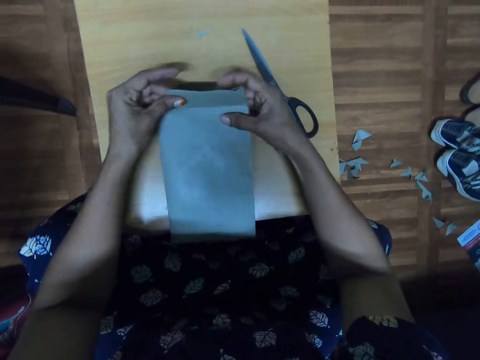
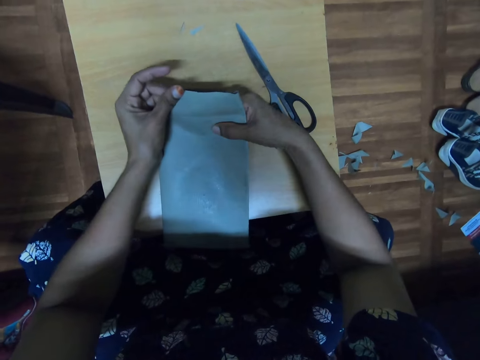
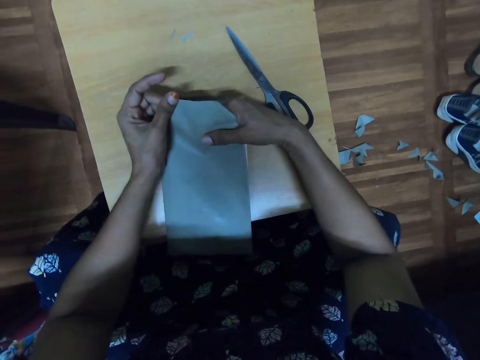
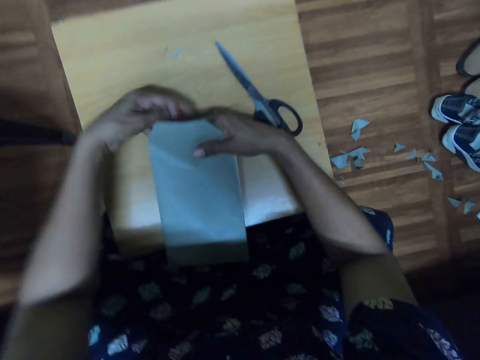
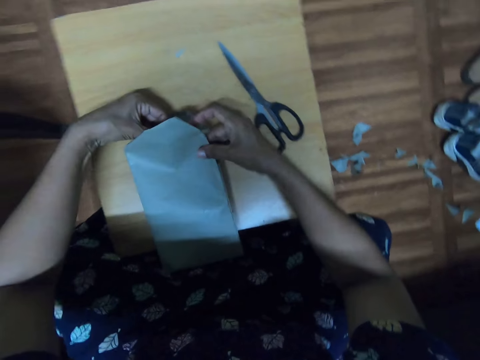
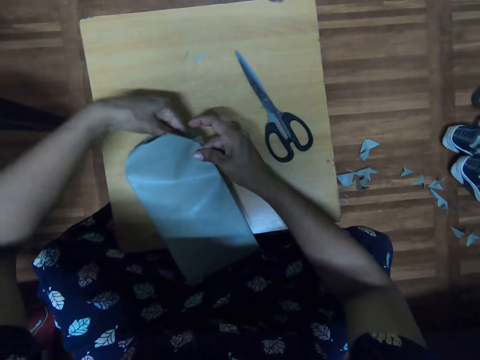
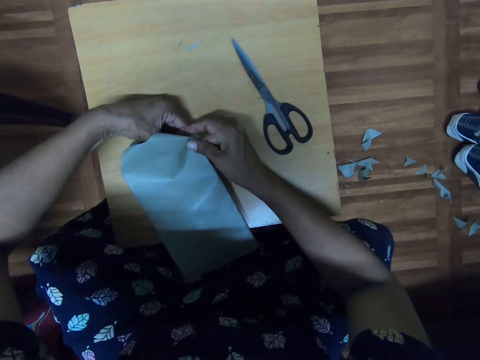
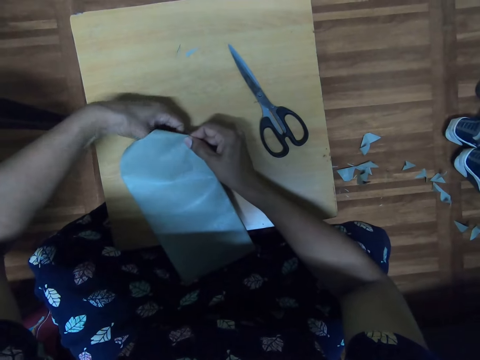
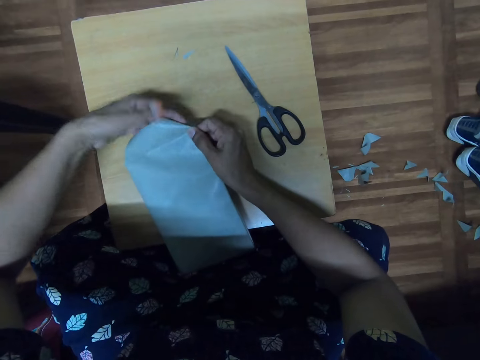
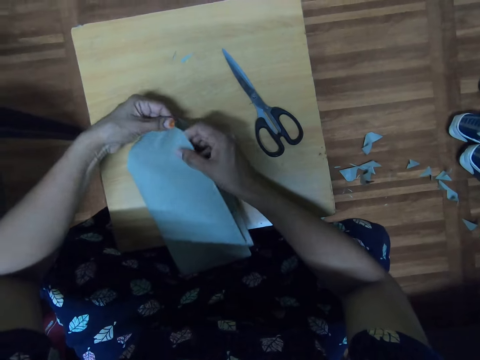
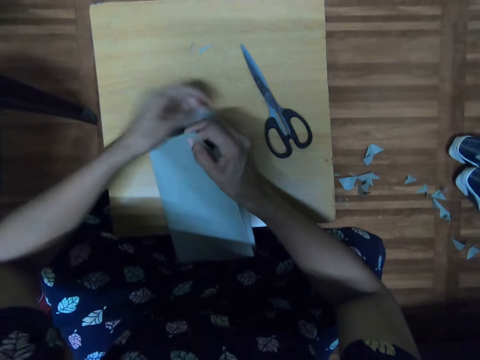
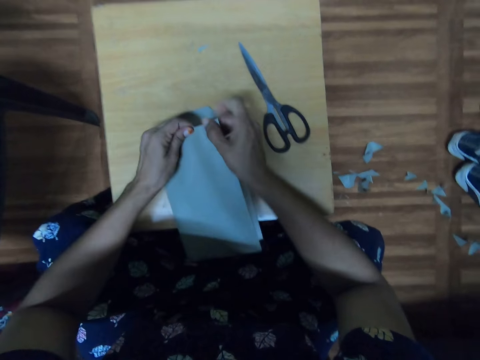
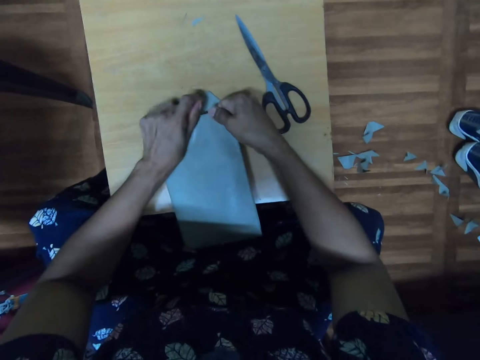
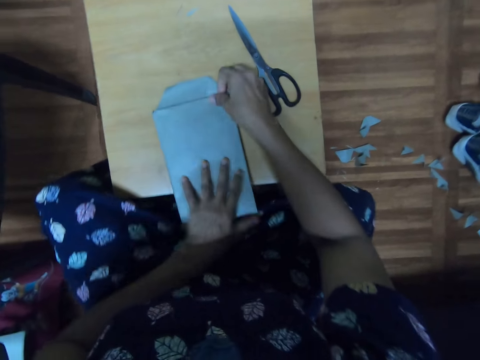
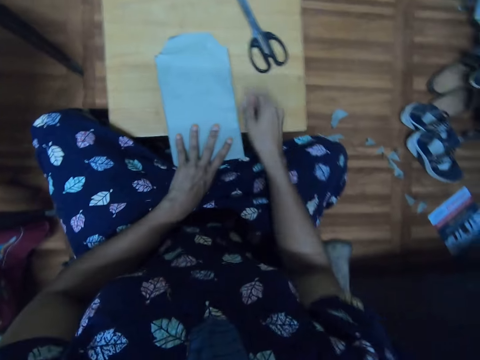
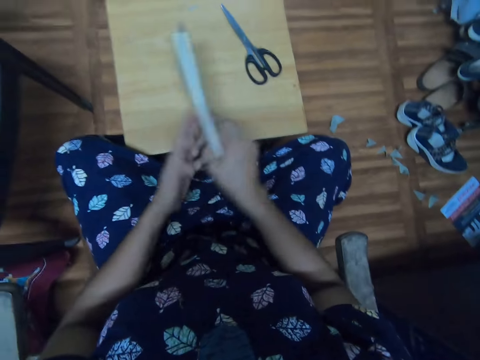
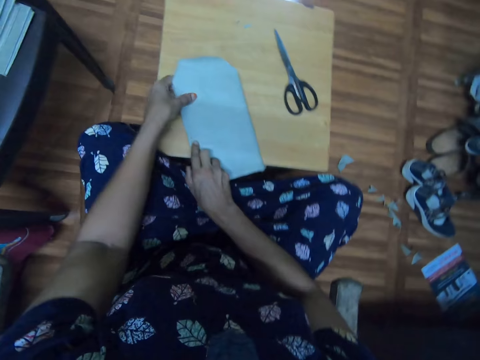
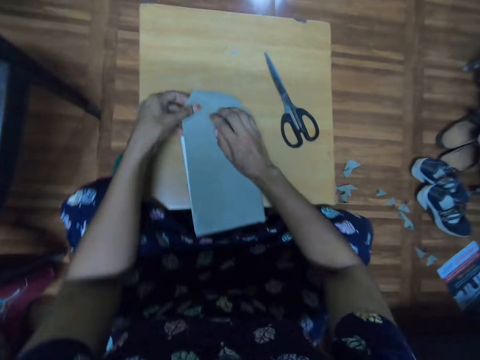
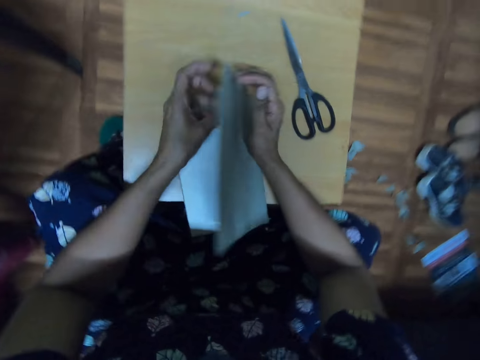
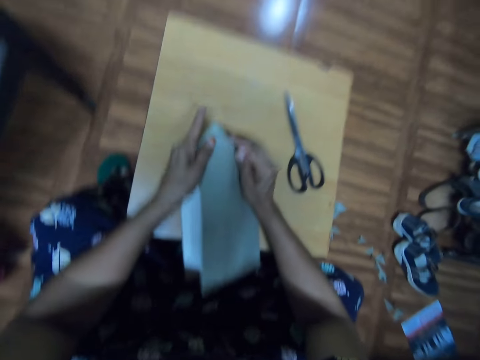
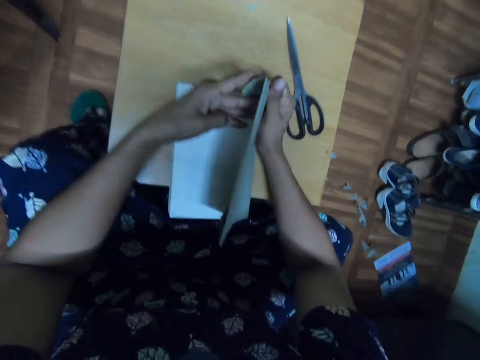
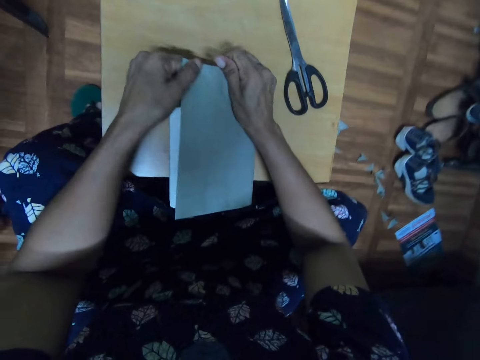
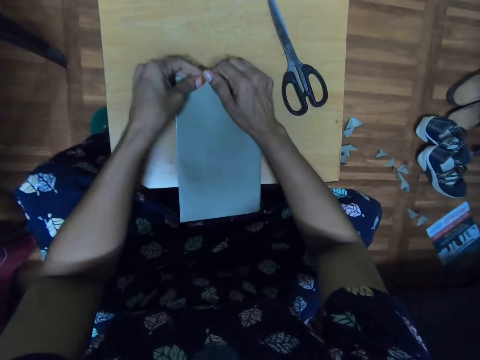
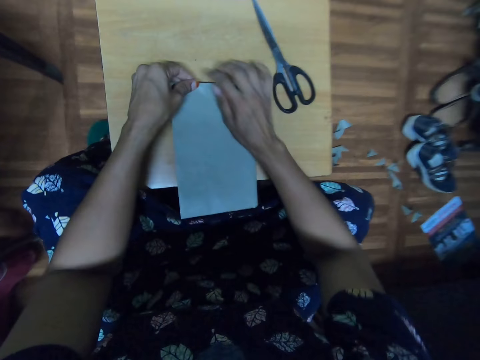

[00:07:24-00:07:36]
The camera wearer touches the cover. They fold the cover. They turn the book. They fold the cover and open the book.

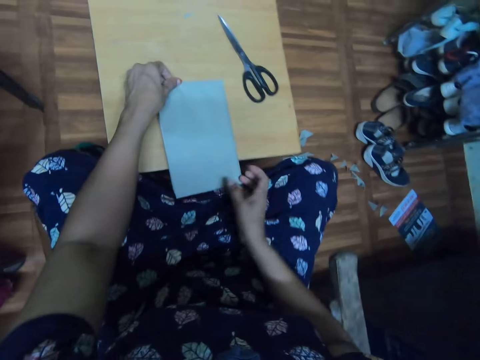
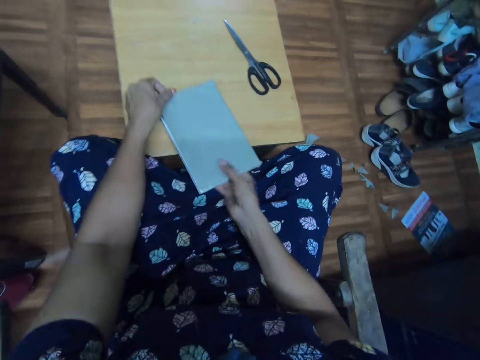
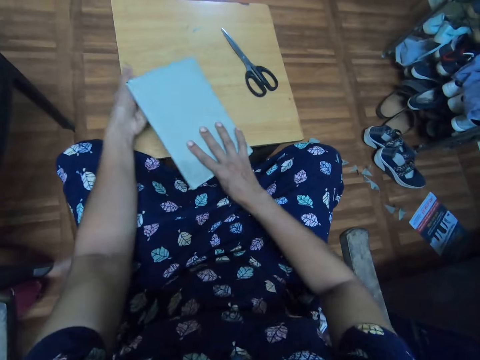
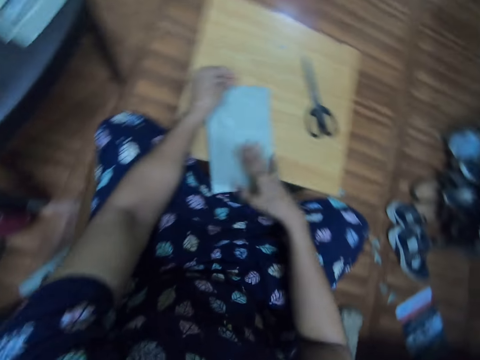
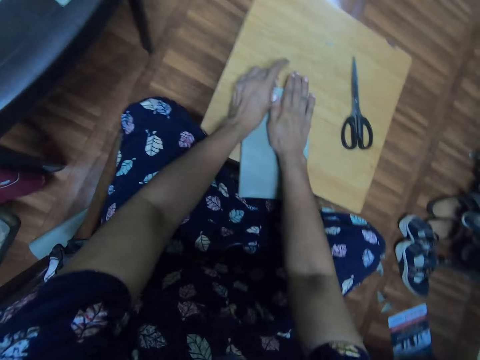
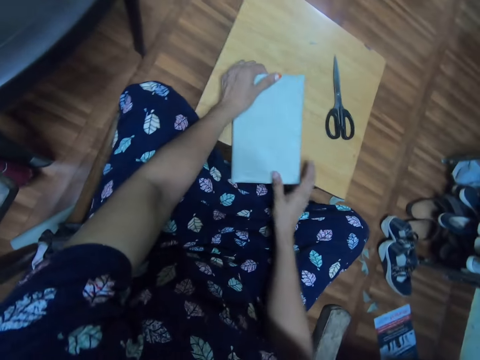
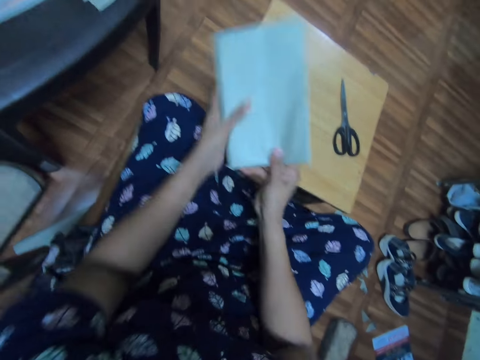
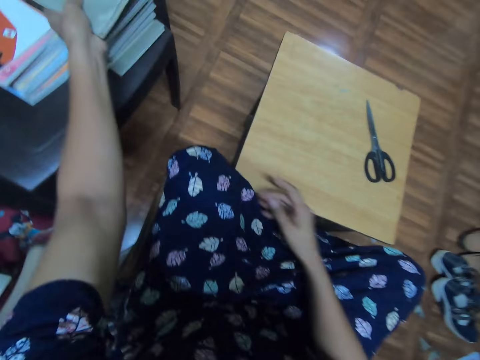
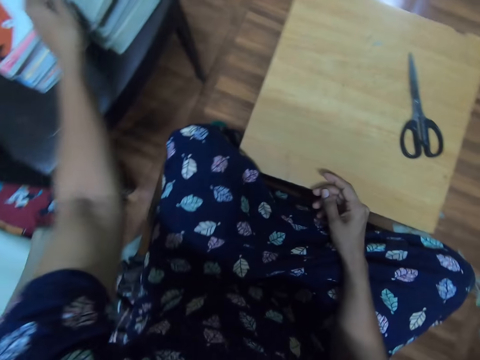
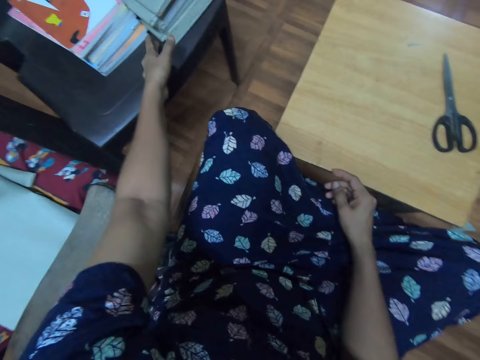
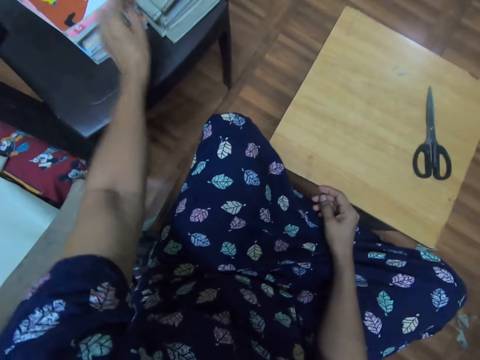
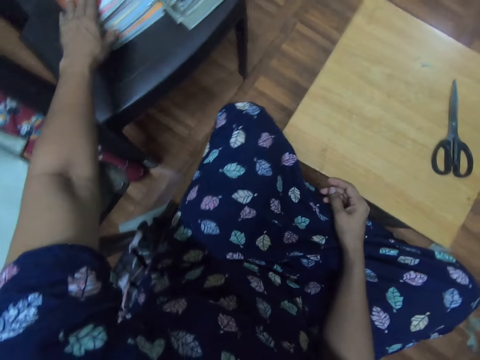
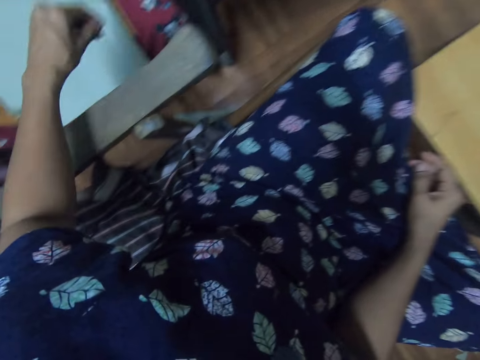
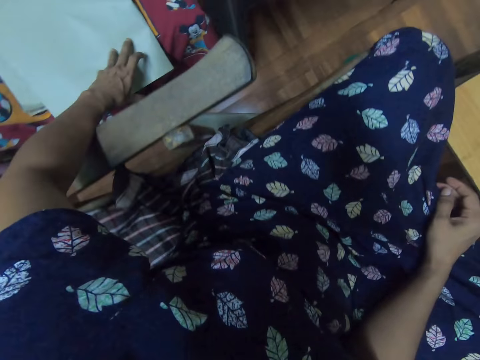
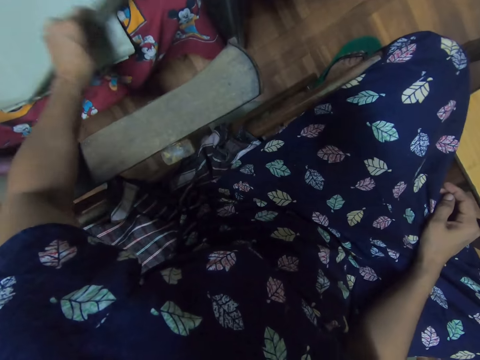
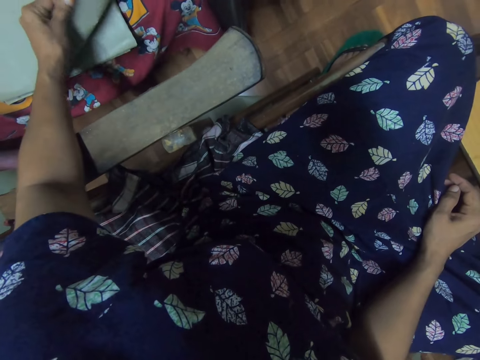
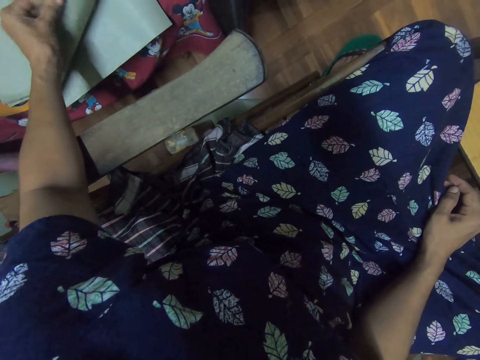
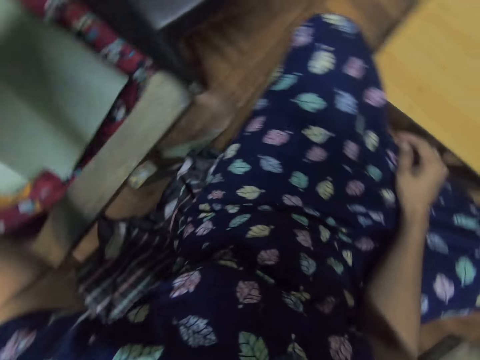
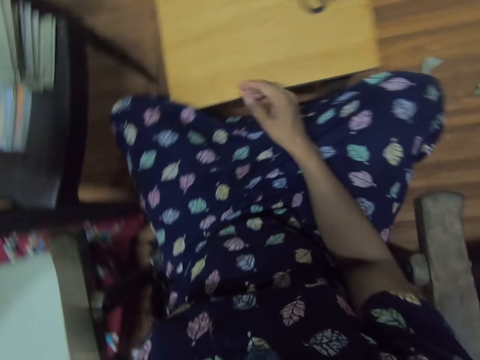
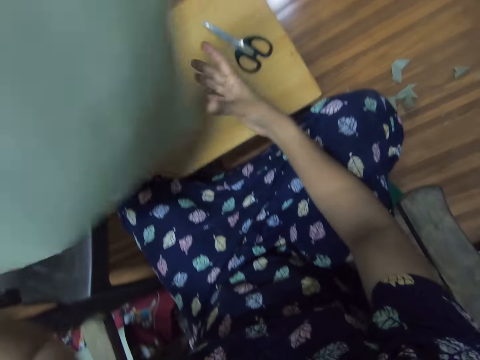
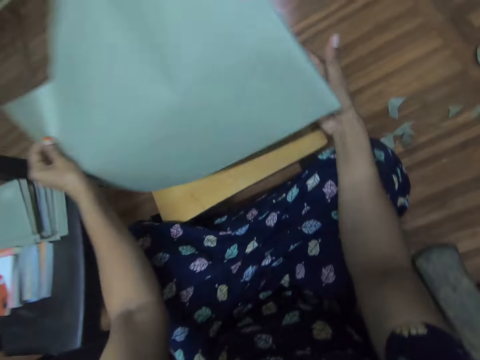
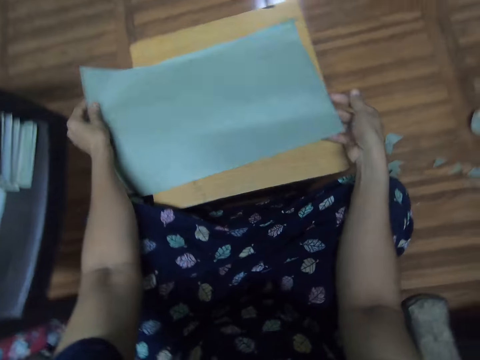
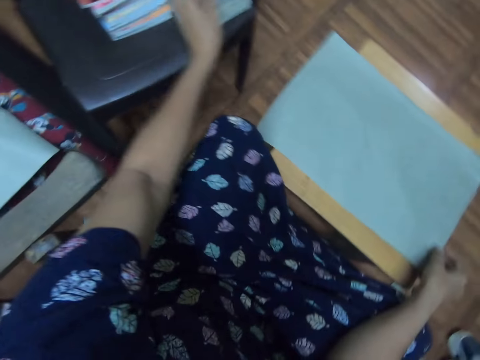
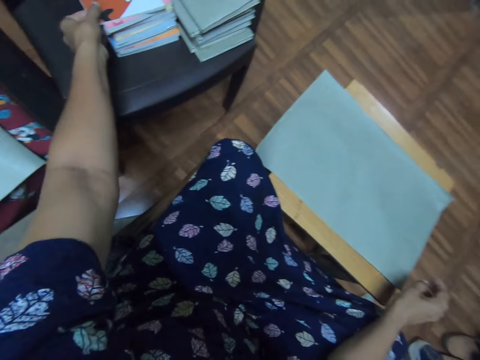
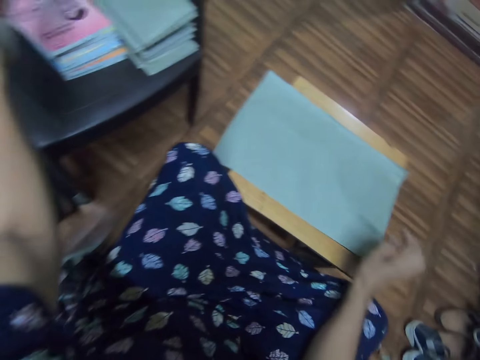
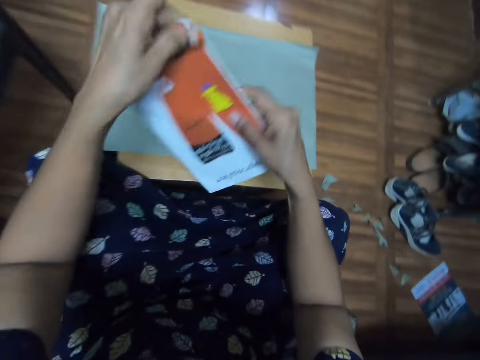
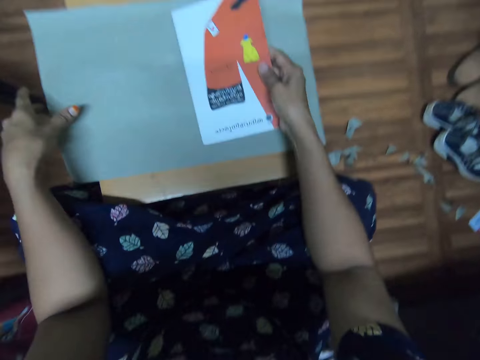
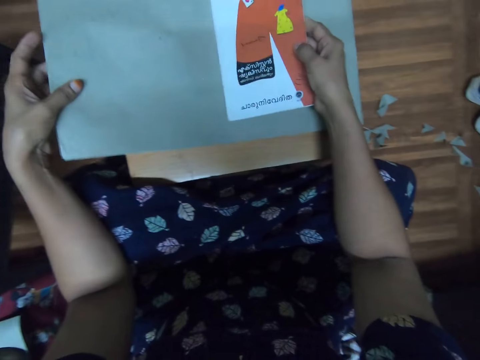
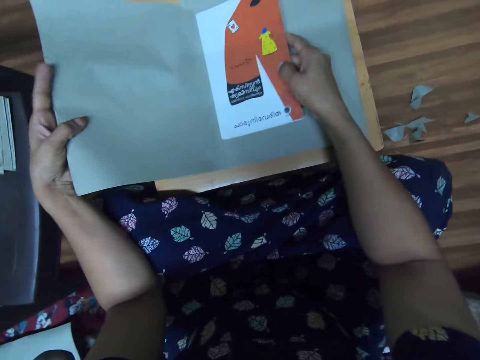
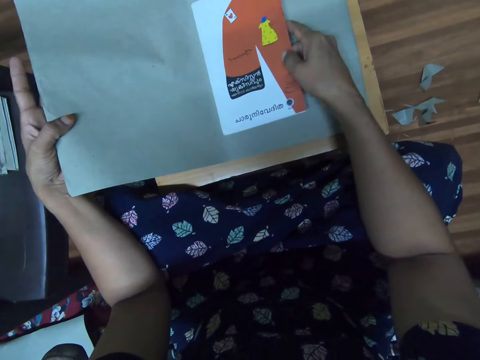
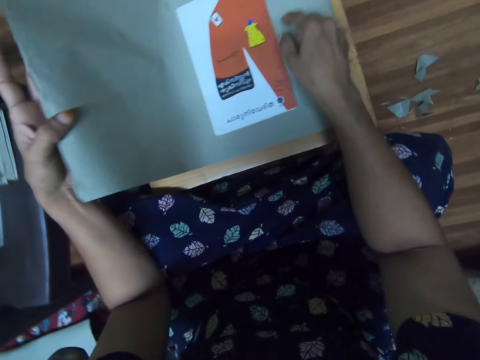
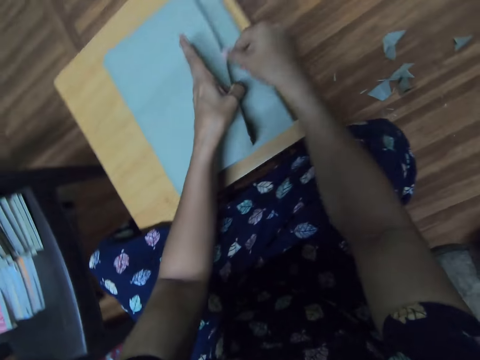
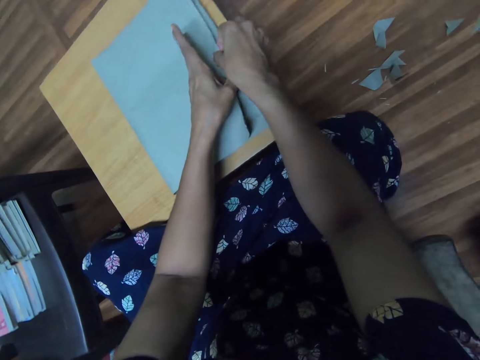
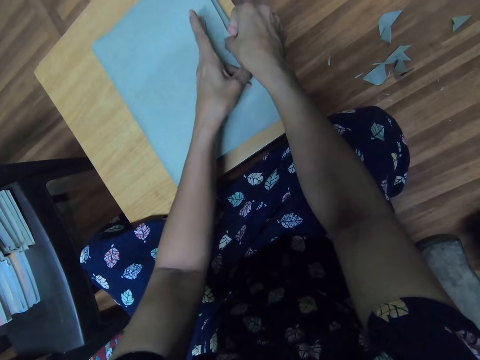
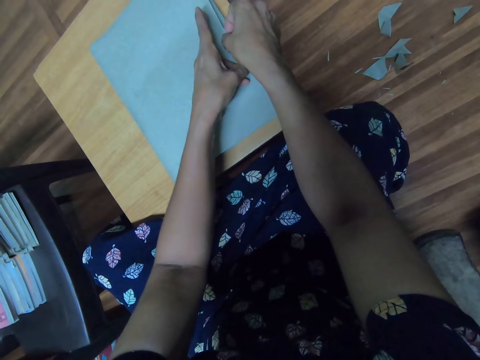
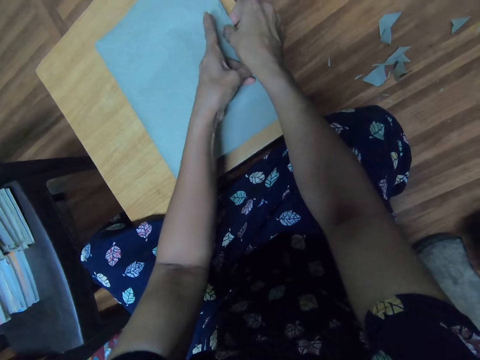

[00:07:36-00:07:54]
The camera wearer turns the book. They move a hand on the book. They spread the cover on the book. They pick the book from the table. They put the book on the other book. They touch the book on the table. They look around. They pick the cover from the table. They look around. They hold the cover in the hands. They put the cover on the table. They look around. They pick the book from the table. They put the book on the cover. They fold the cover.
